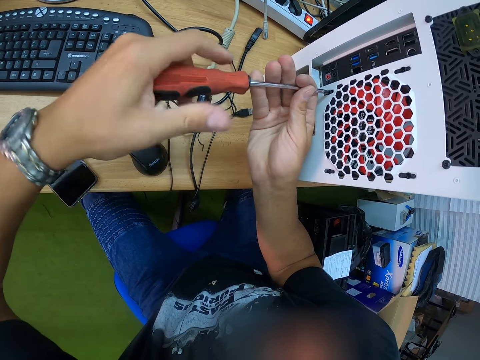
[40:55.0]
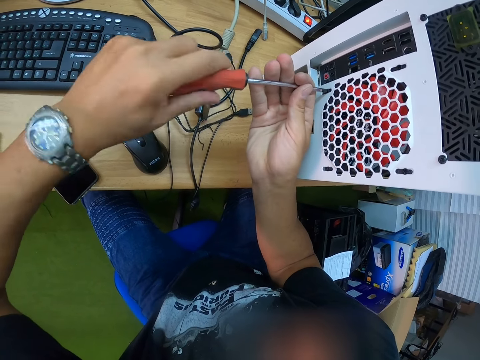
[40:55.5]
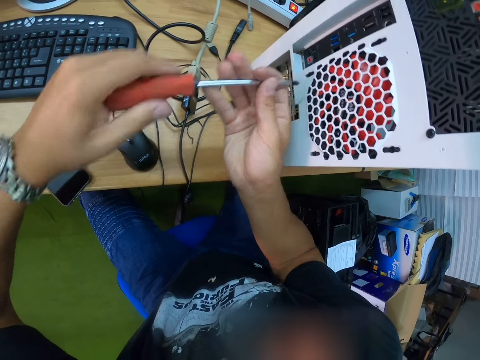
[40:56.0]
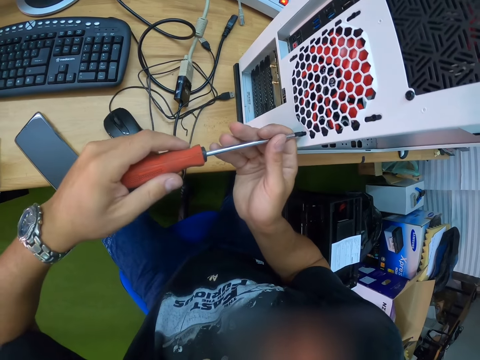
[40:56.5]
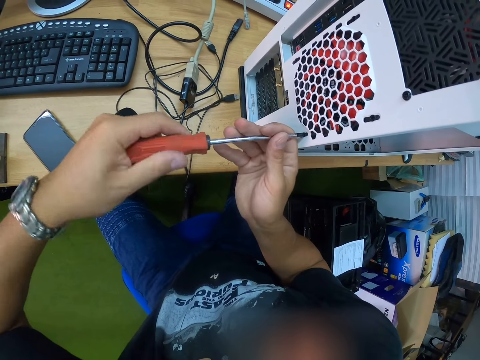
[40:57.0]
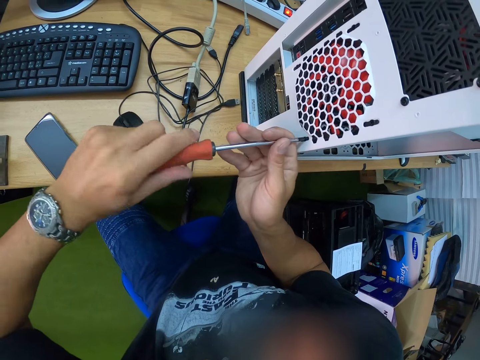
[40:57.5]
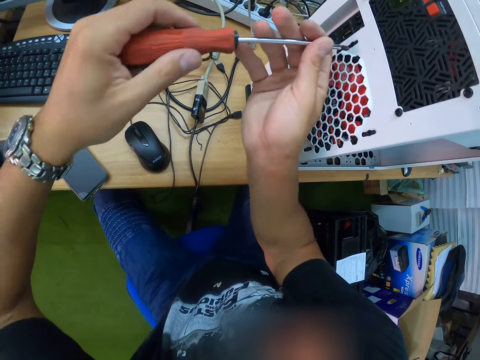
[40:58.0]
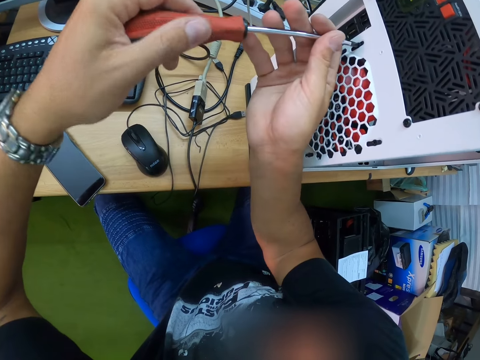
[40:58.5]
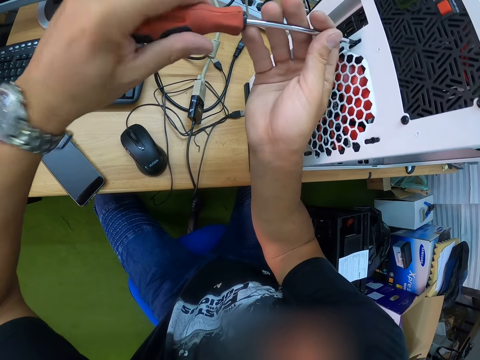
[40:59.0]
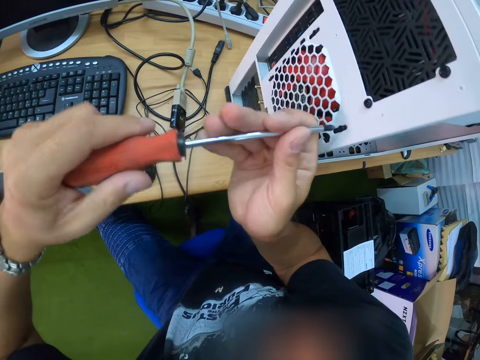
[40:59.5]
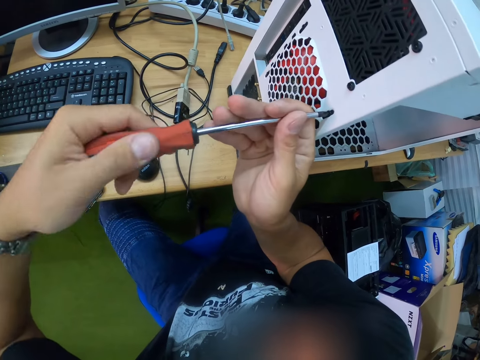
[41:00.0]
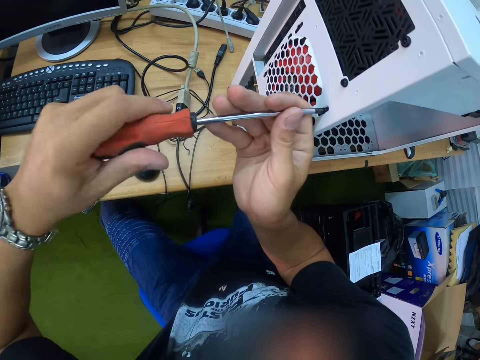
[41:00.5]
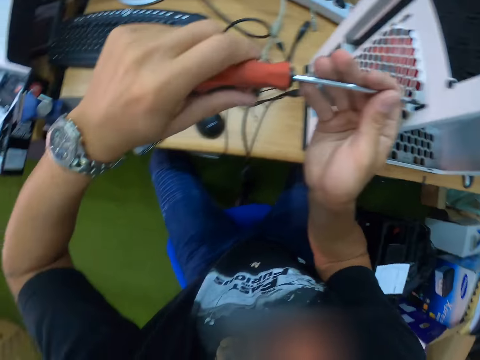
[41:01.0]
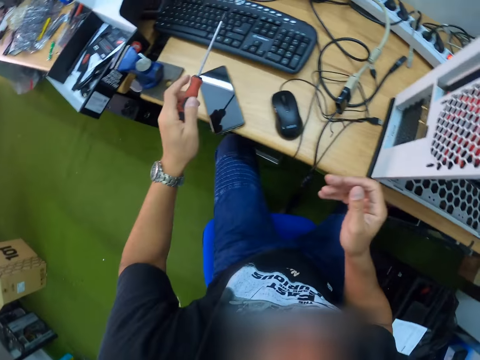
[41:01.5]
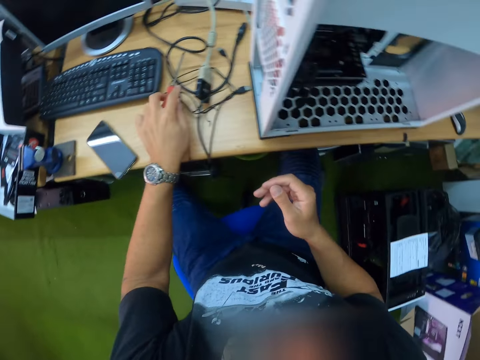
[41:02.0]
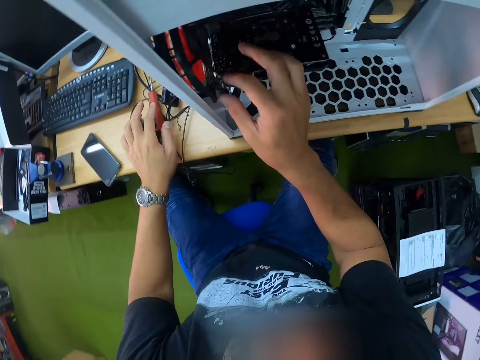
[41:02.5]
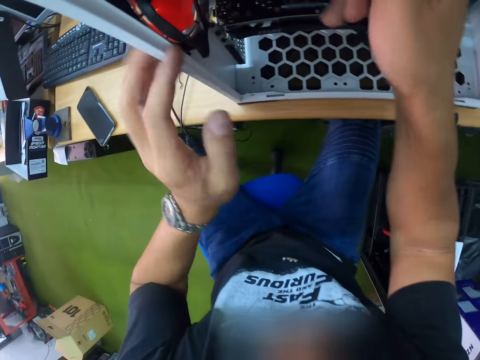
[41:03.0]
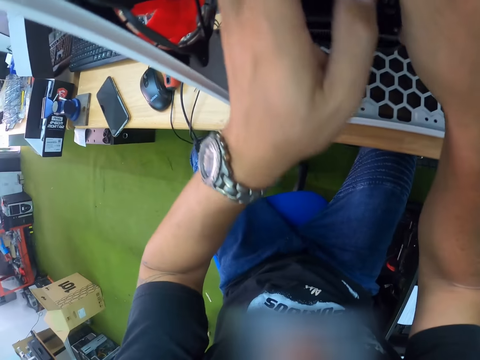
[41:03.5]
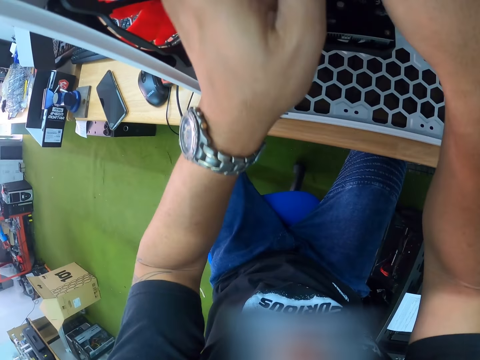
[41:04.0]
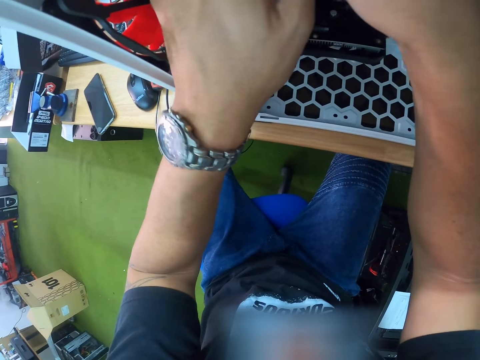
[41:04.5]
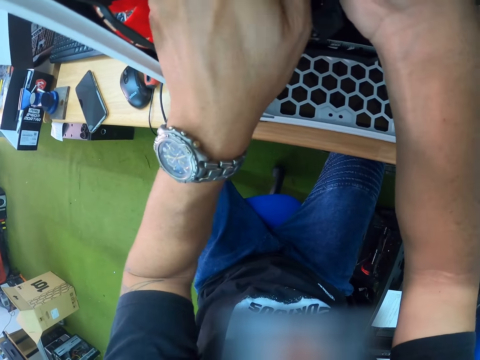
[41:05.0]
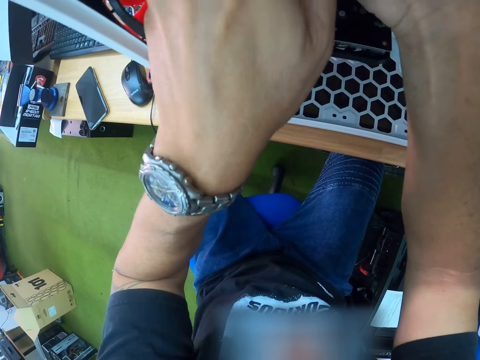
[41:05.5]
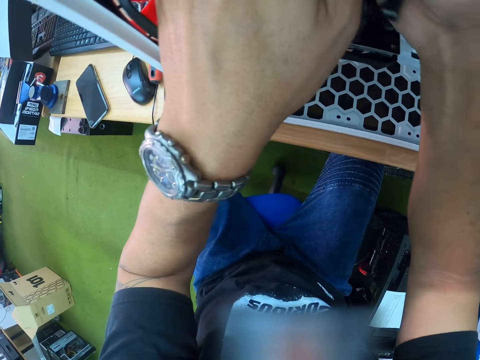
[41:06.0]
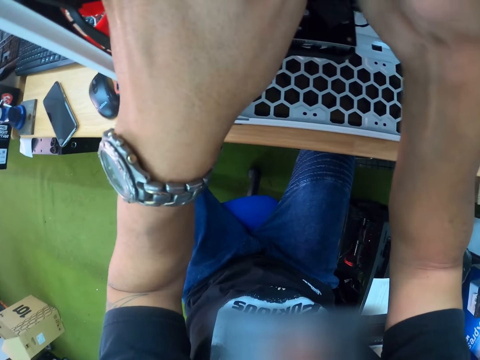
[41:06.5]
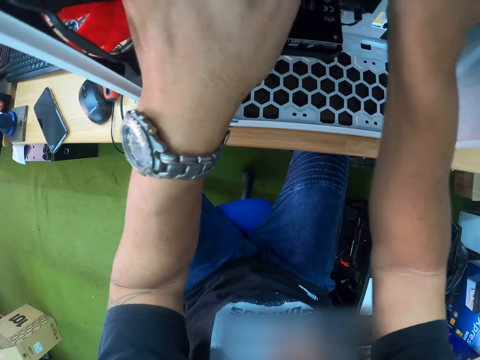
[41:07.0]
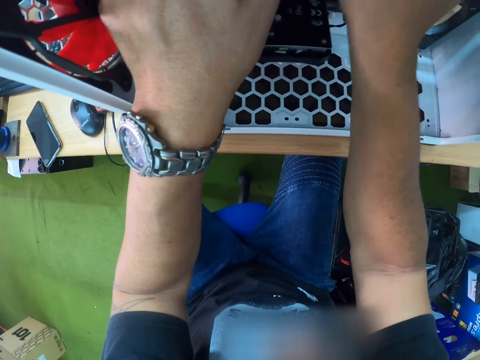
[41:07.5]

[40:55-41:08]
The camera wearer fastens a screw on the computer case with the screwdriver with both hands. He fastens a screw on the computer case with the screwdriver with both hands again. He tightens the nuts. He drops the screwdriver on the table with his left hand. He connects the plug of the computer case fan in the computer case. He fixes wires in the CP.

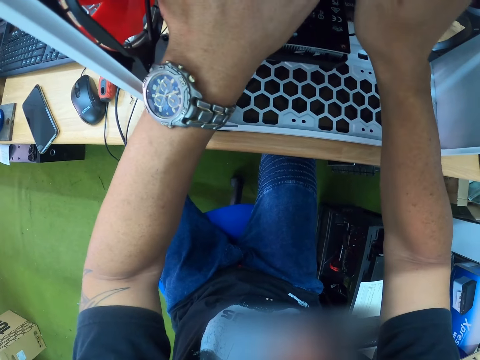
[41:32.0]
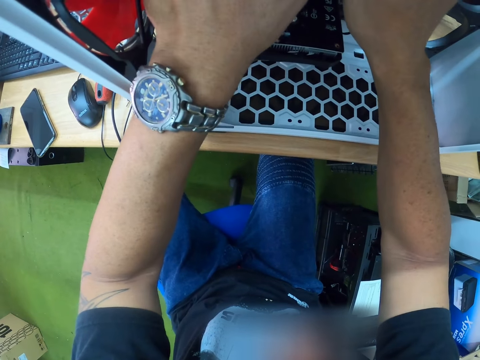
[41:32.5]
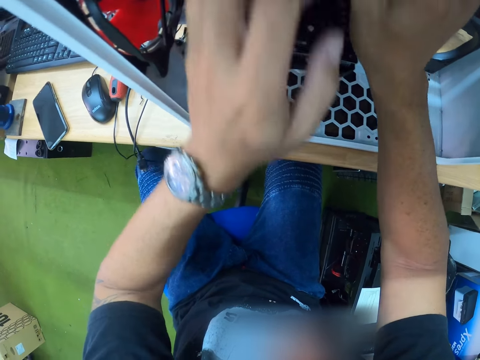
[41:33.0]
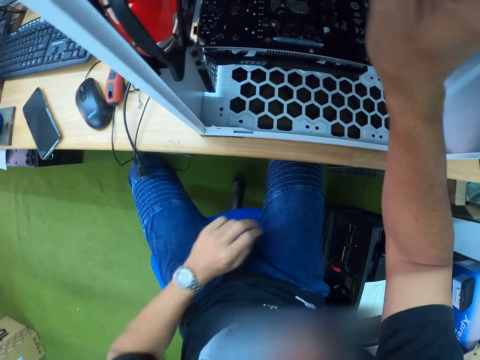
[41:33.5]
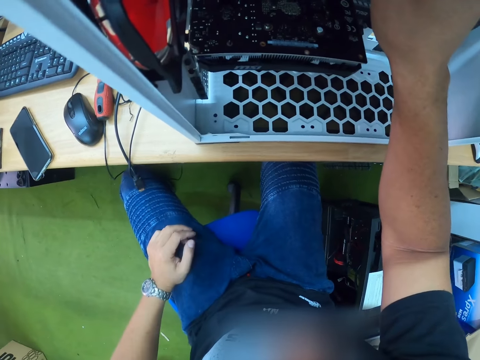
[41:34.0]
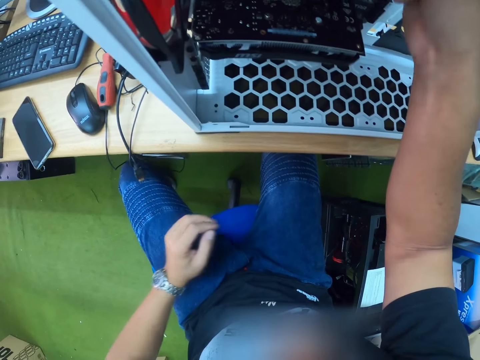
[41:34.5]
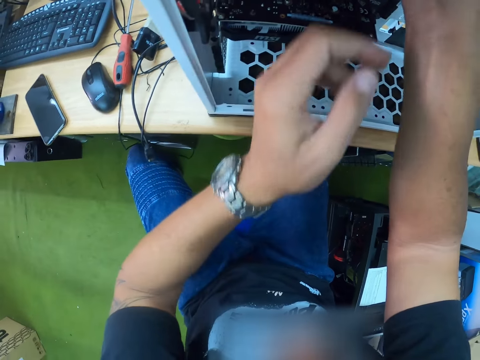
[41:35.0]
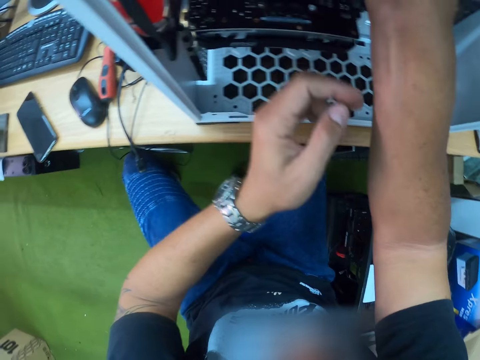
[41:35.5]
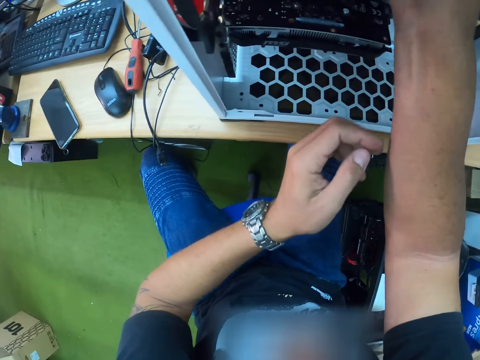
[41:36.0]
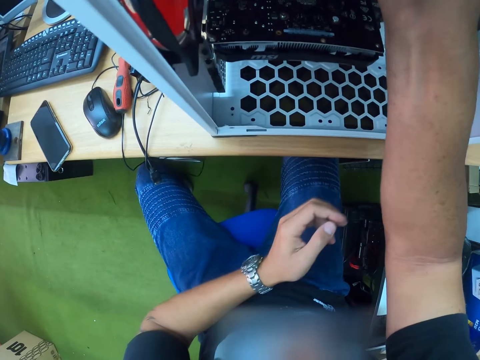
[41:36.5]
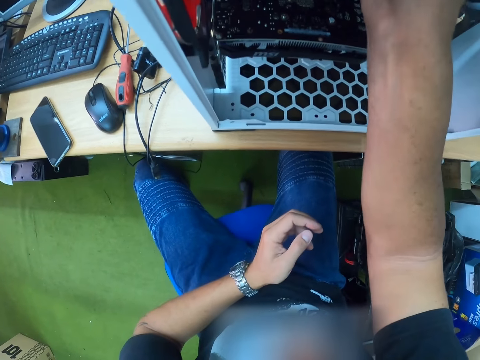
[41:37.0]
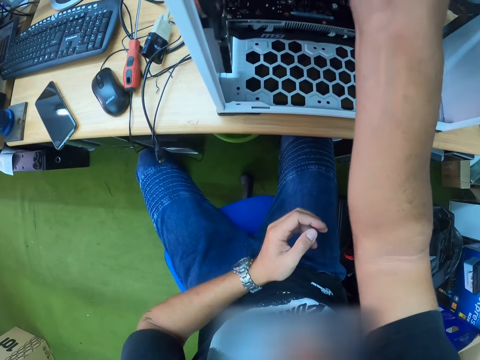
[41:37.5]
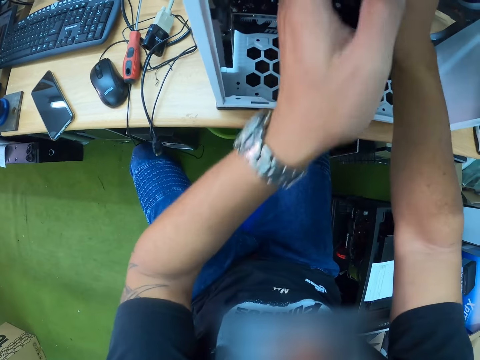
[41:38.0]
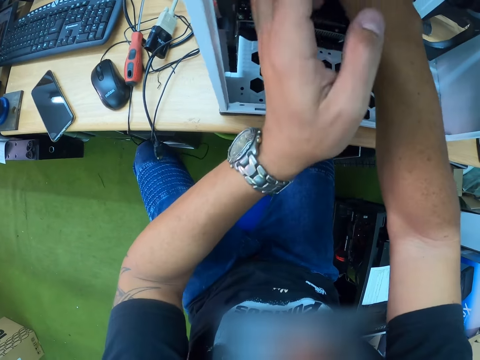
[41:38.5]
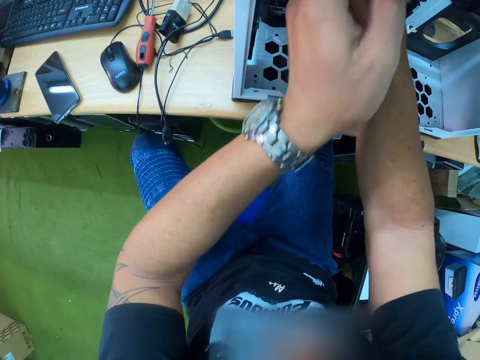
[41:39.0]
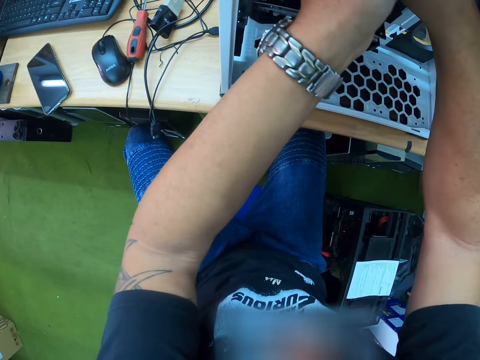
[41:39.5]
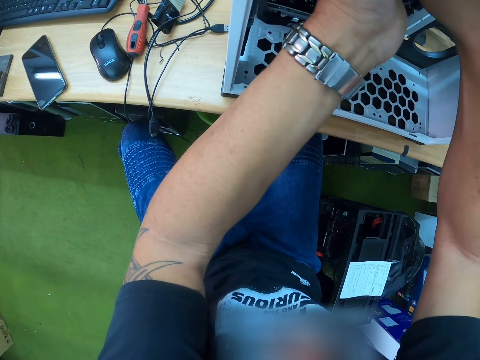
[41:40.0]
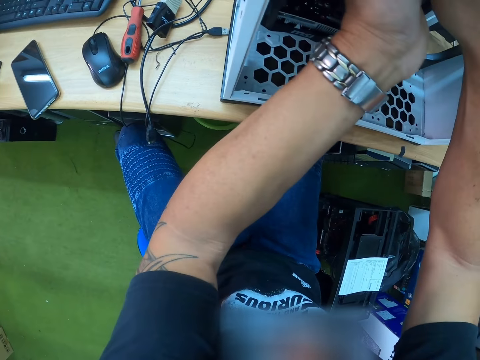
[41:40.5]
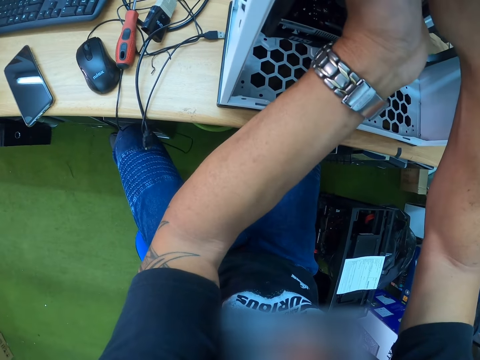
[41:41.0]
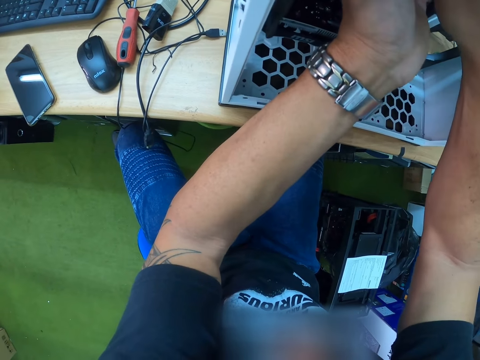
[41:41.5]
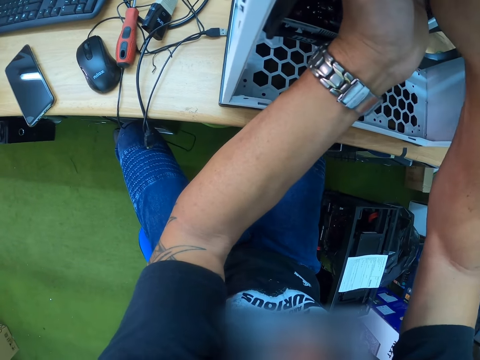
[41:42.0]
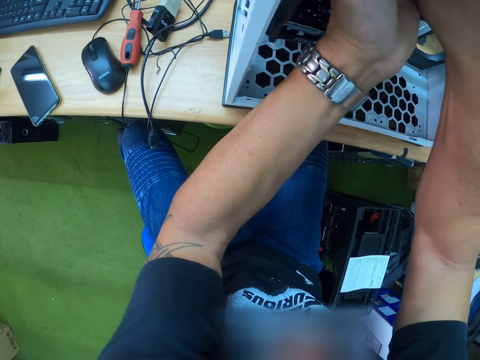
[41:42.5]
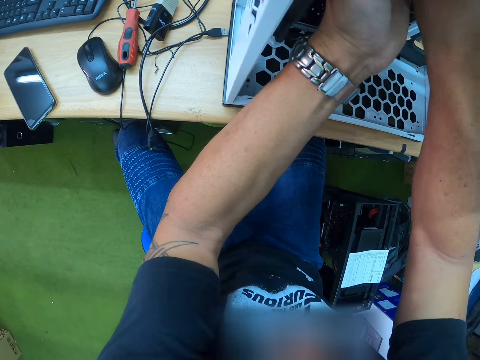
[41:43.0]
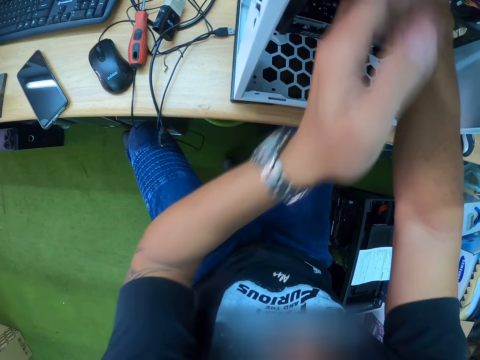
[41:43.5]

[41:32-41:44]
The camera wearer uses the right hand to fix wires. They use both hands to fix the wires.

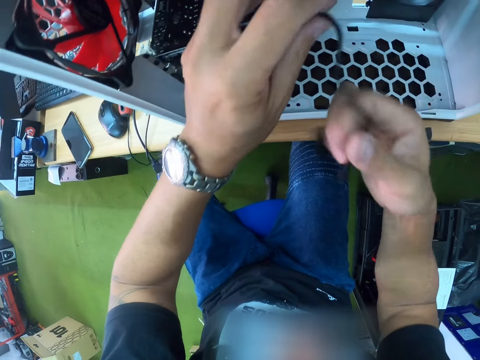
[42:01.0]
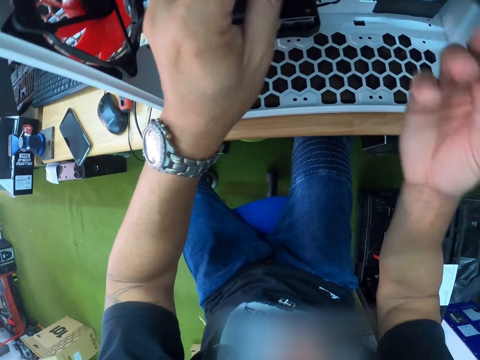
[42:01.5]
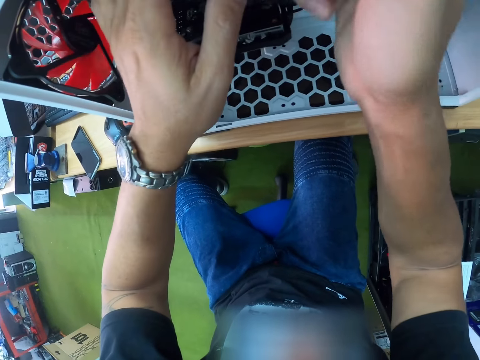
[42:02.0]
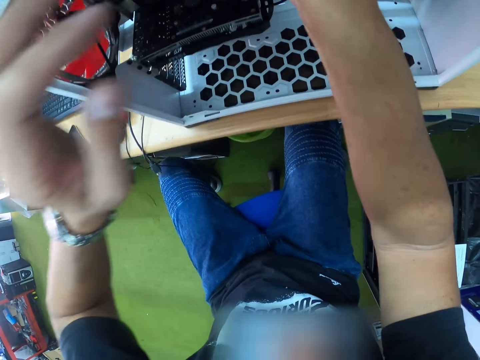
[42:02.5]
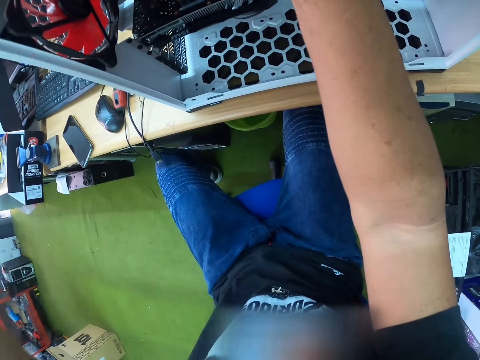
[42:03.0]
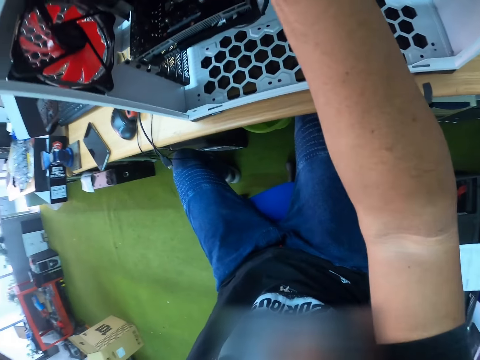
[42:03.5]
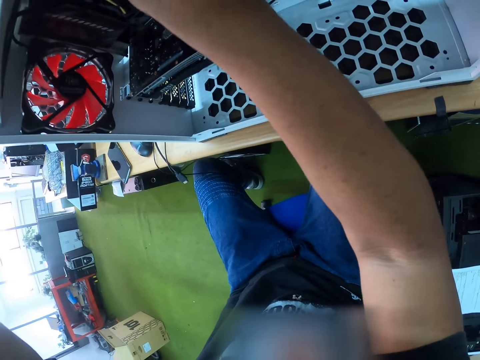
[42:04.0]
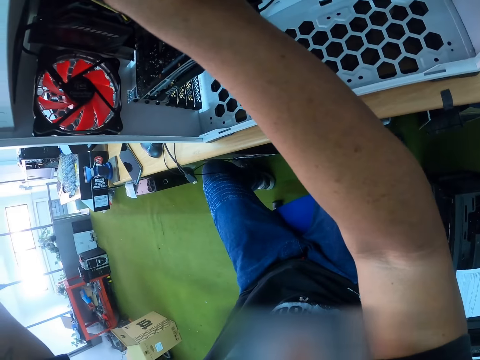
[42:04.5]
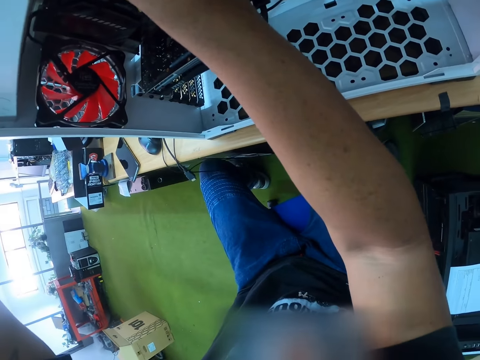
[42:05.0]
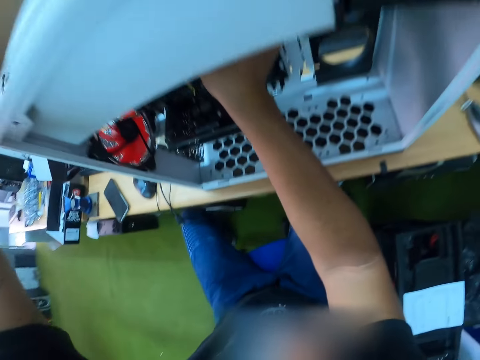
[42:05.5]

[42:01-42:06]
The camera wearer uses one hand to fix wires.
